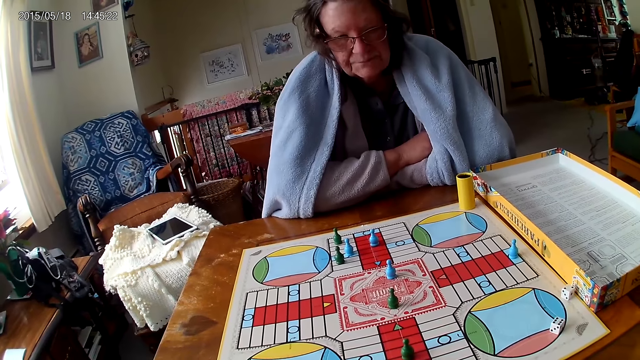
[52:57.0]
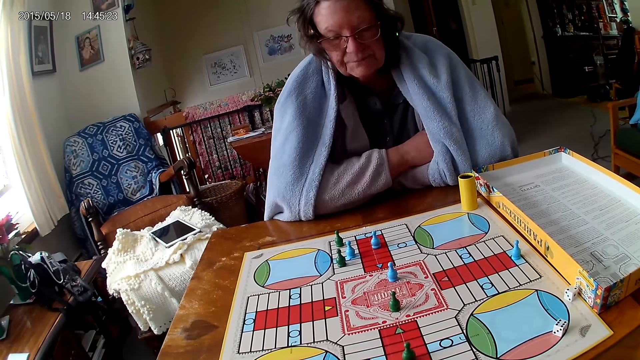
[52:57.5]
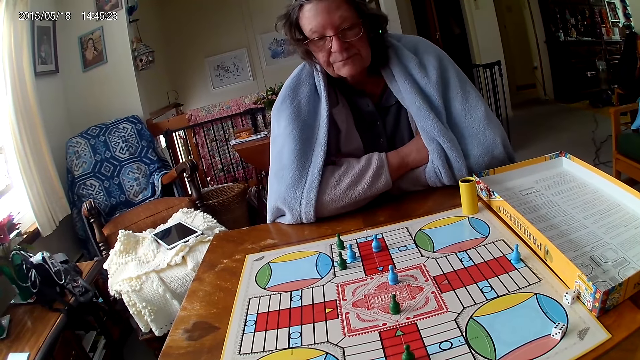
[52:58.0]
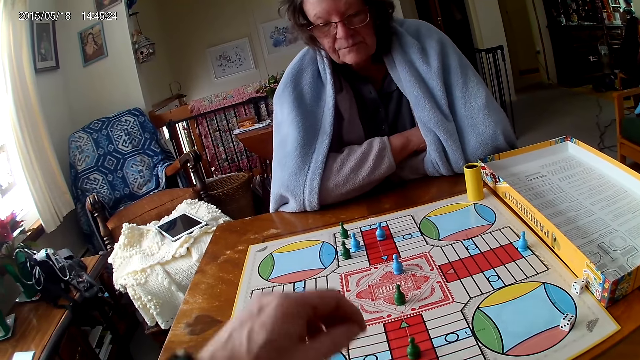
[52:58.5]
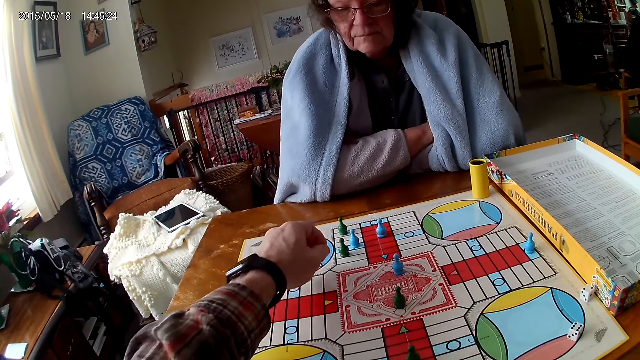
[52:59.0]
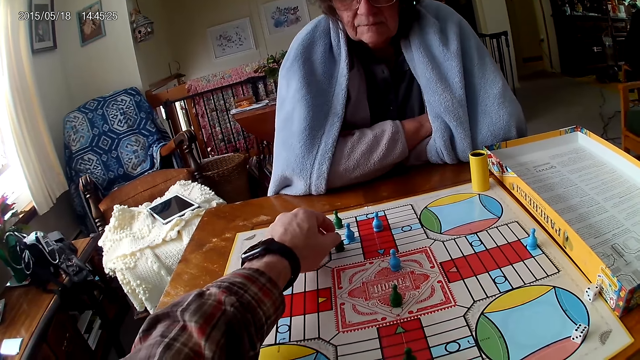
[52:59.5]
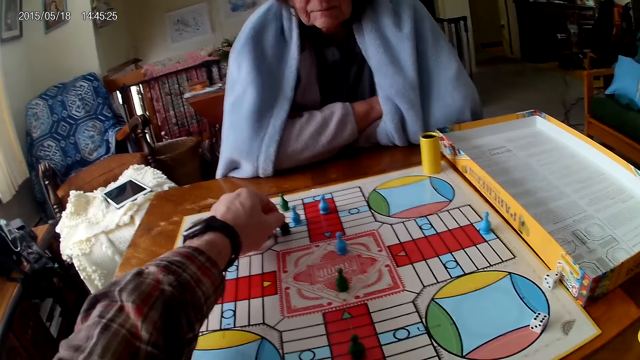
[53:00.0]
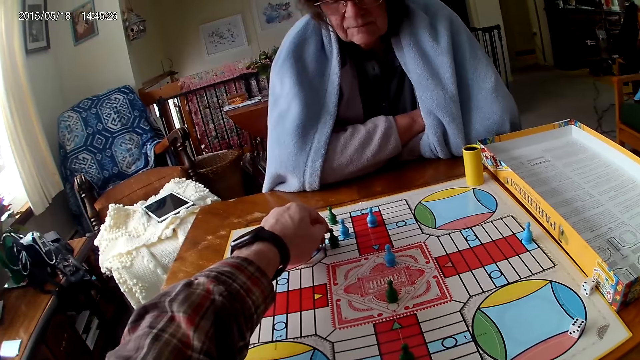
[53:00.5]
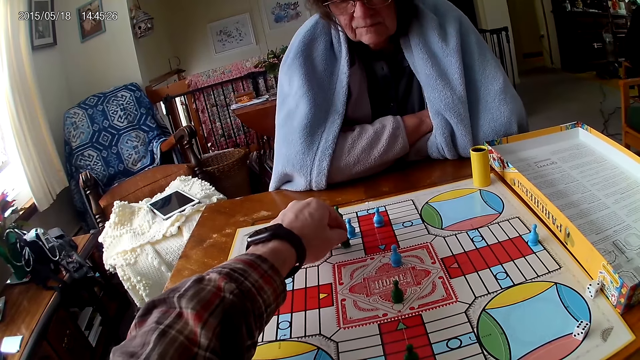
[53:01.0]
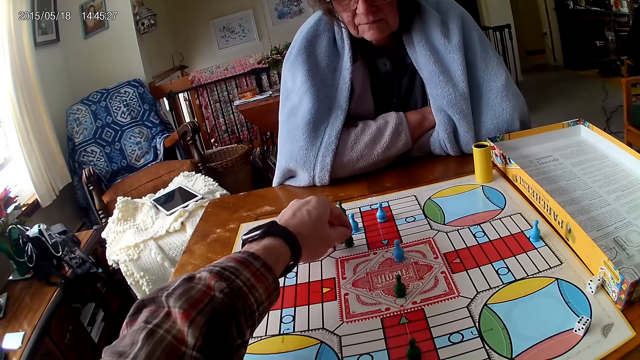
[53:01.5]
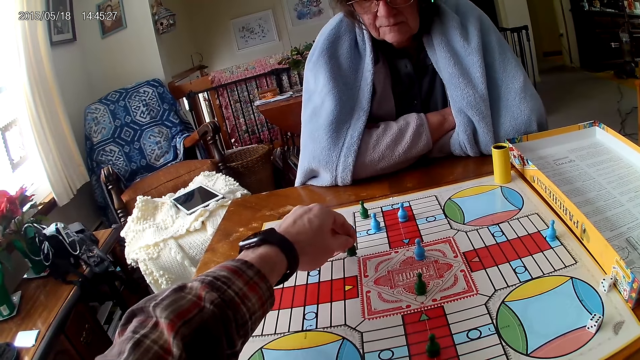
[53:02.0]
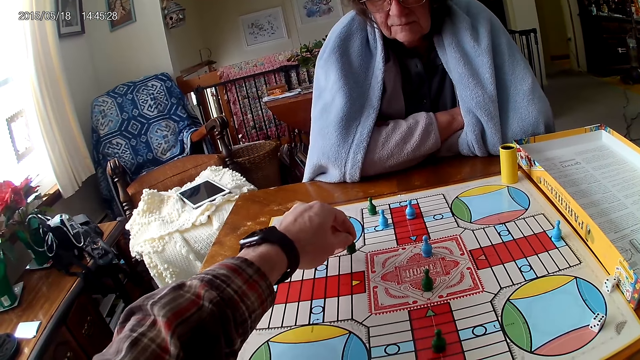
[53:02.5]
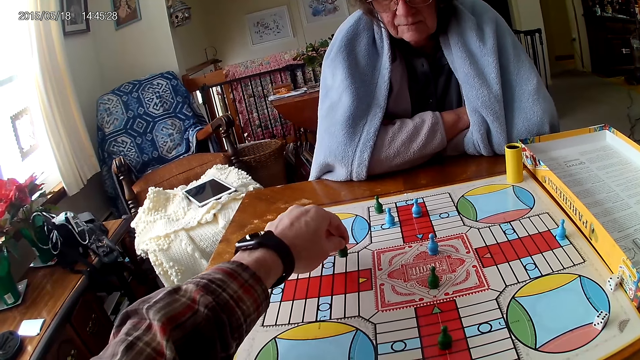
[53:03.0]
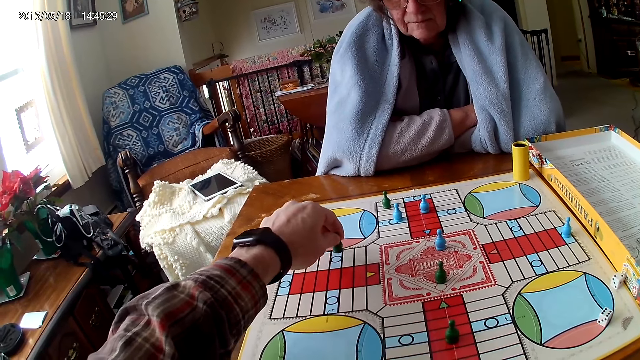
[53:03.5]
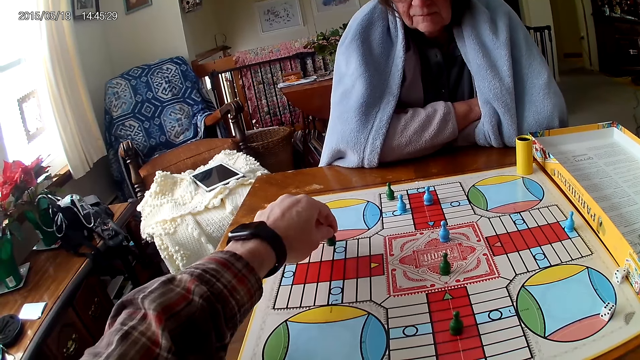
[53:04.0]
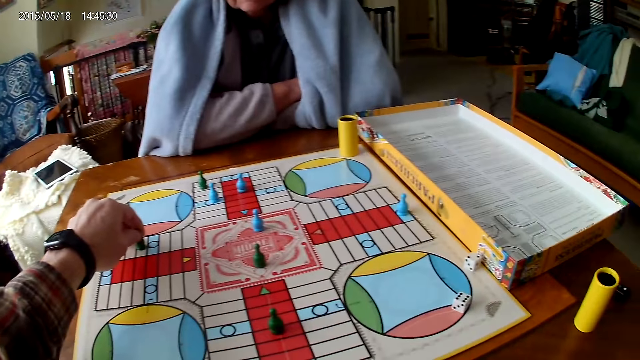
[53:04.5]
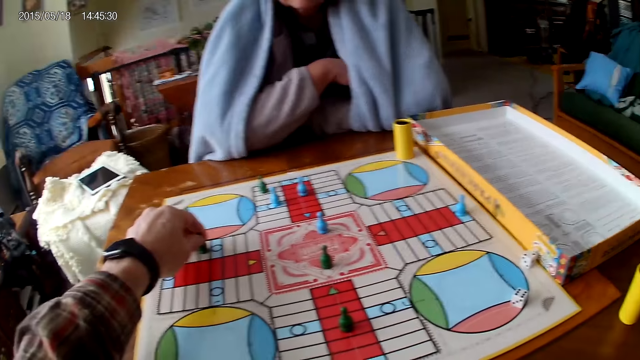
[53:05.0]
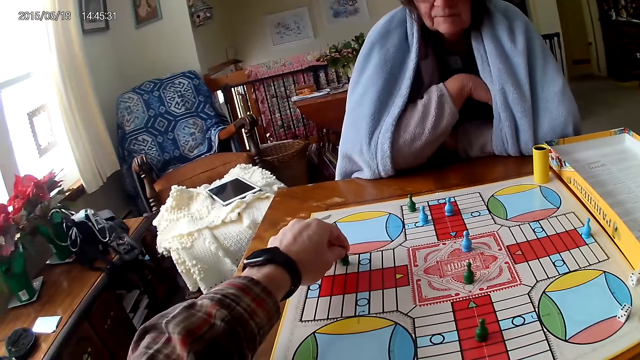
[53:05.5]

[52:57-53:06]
The camera wearer touches another ludo token on the ludo board with his left hand. He moves the ludo token on the ludo board with his left hand. He counts the tiles on the ludo board on the table with ludo tokens in his right hand.

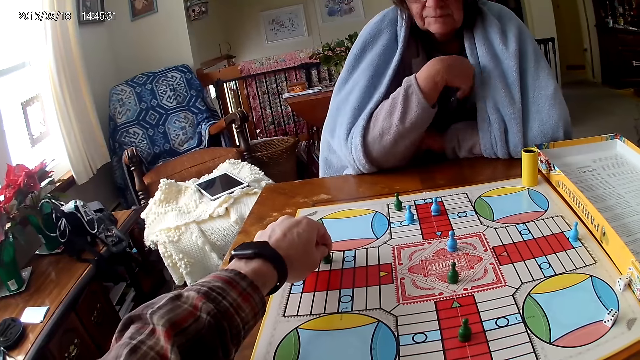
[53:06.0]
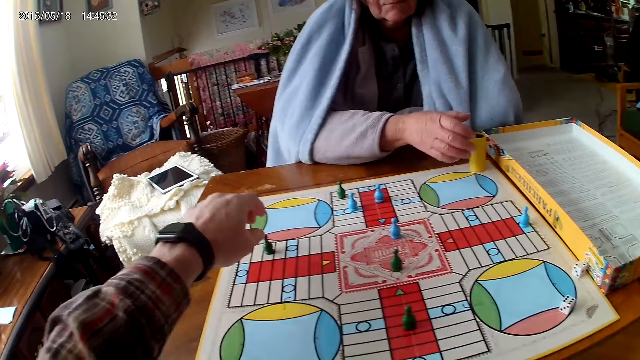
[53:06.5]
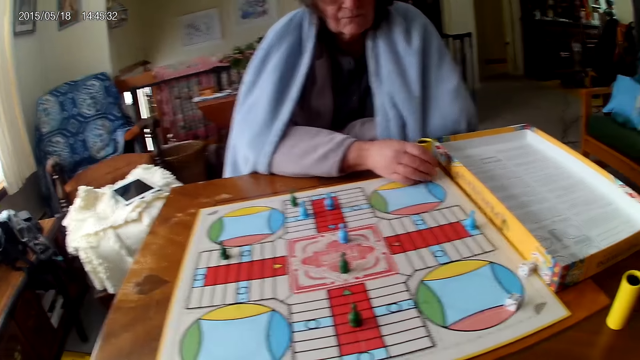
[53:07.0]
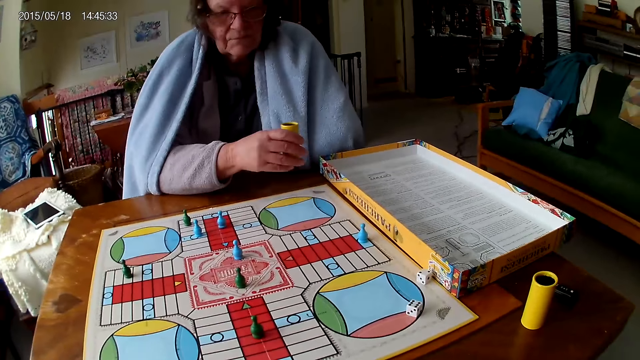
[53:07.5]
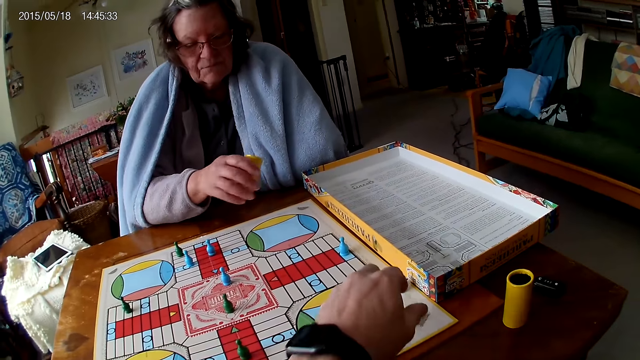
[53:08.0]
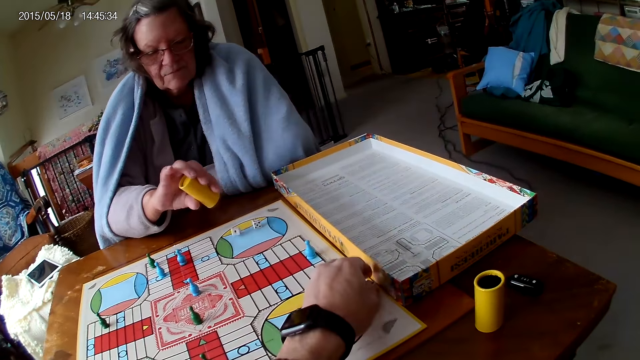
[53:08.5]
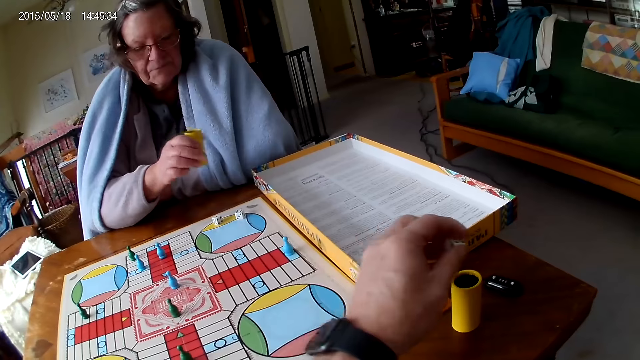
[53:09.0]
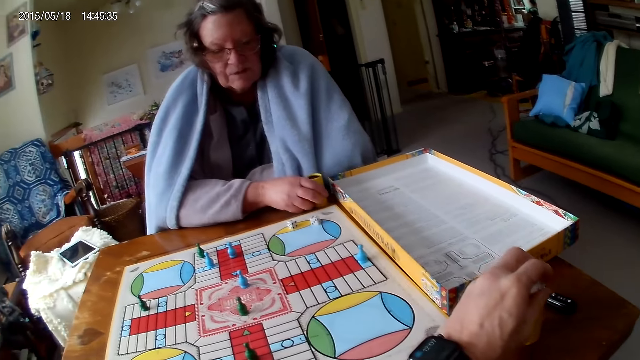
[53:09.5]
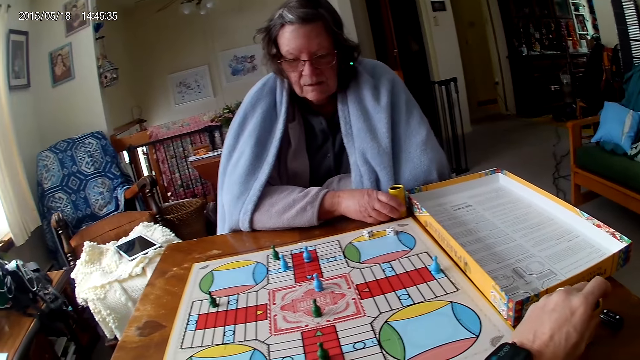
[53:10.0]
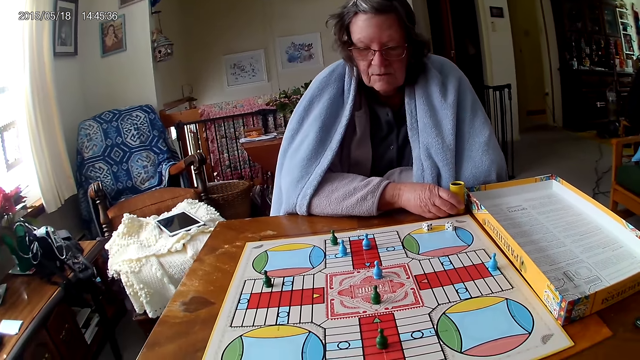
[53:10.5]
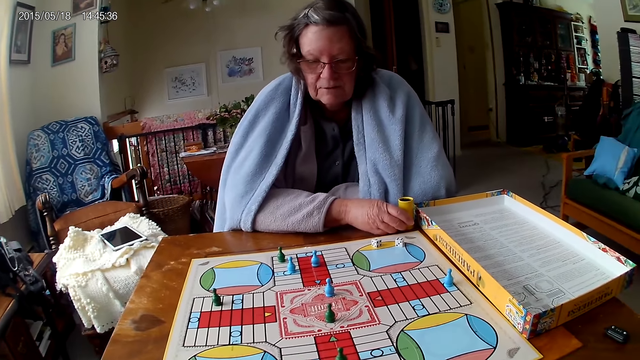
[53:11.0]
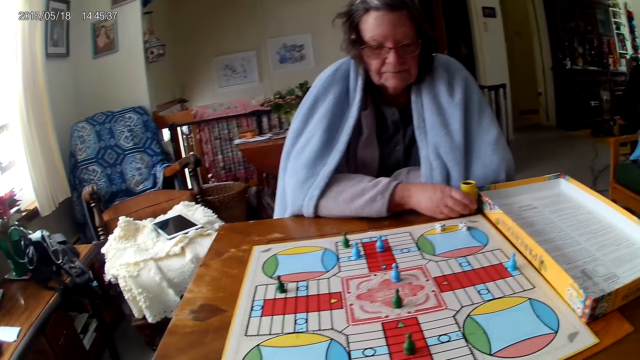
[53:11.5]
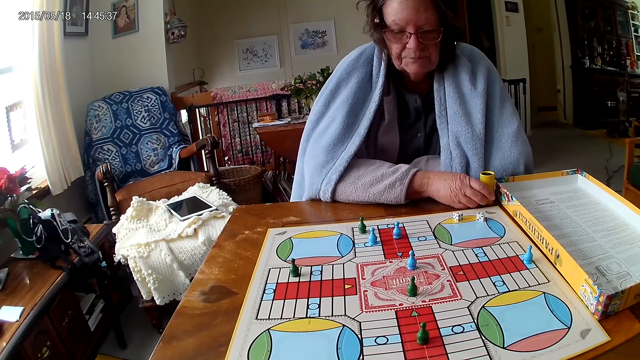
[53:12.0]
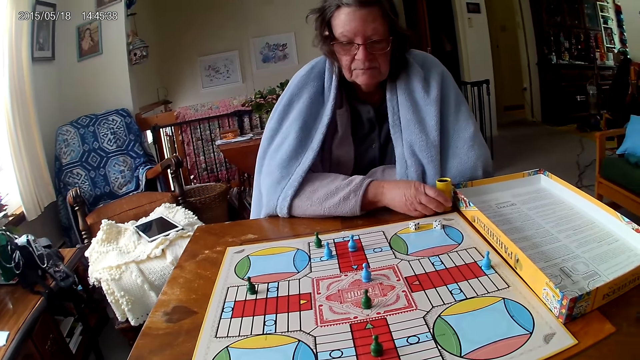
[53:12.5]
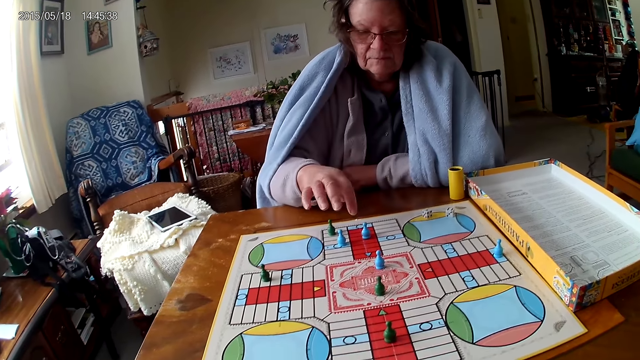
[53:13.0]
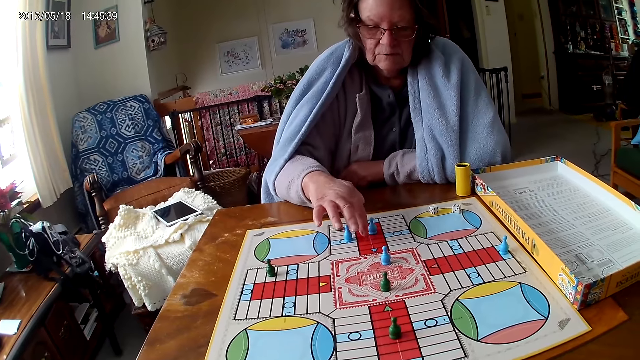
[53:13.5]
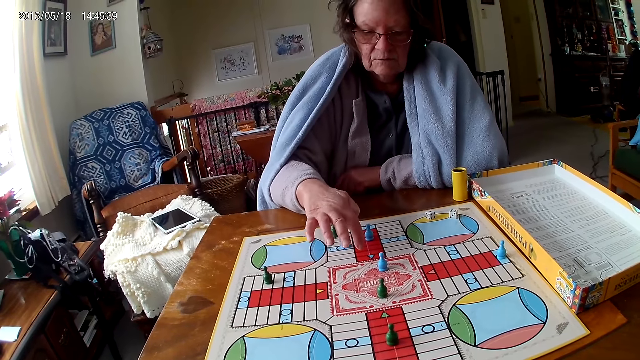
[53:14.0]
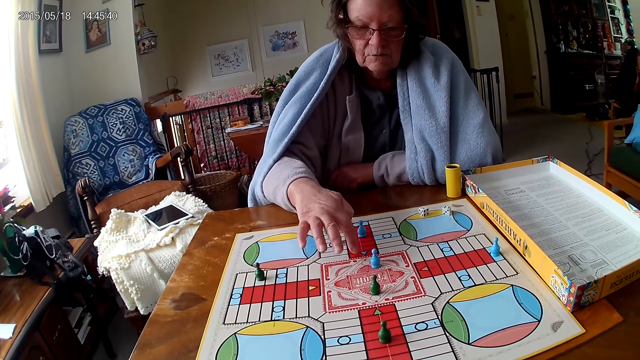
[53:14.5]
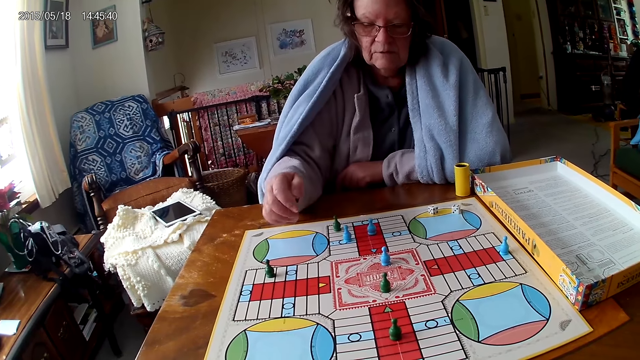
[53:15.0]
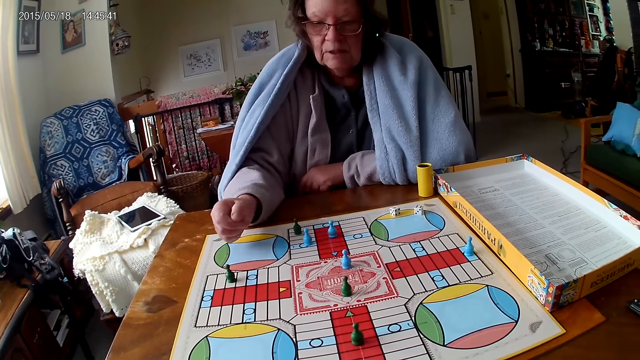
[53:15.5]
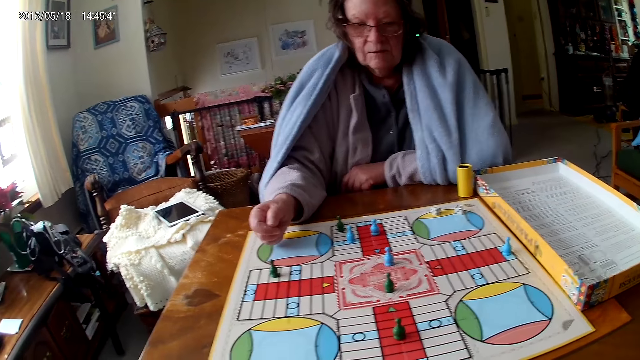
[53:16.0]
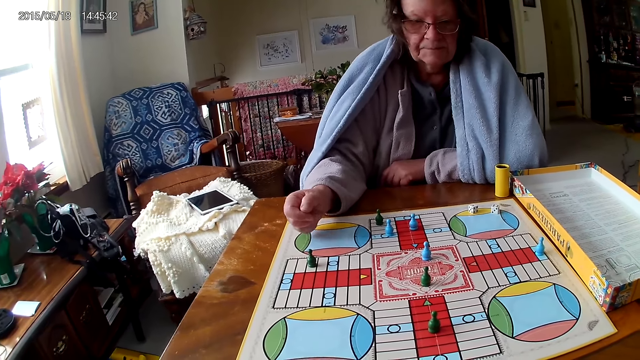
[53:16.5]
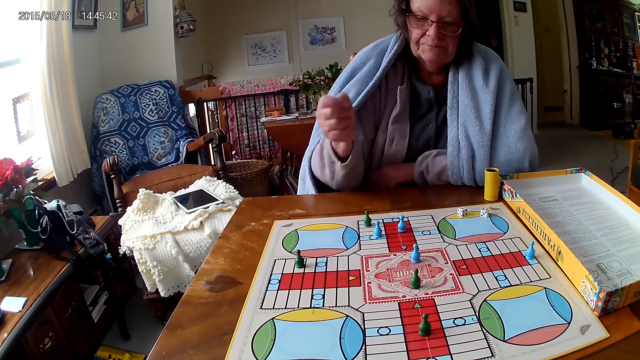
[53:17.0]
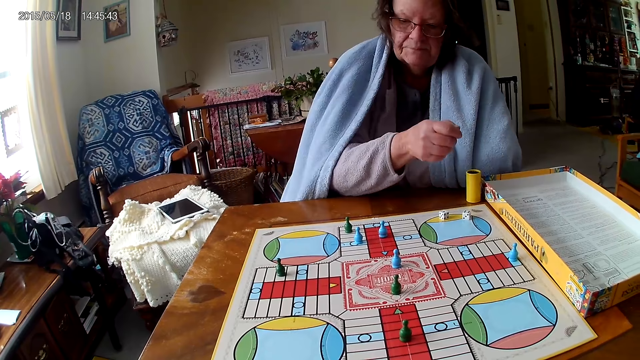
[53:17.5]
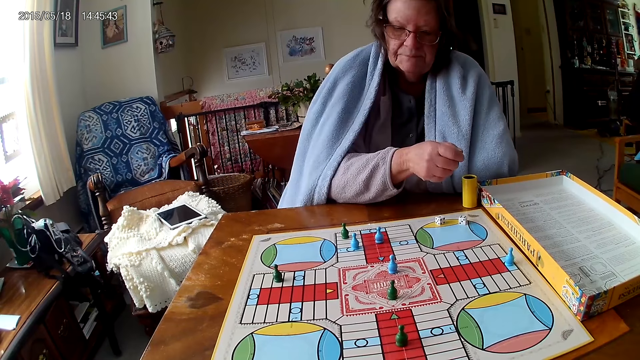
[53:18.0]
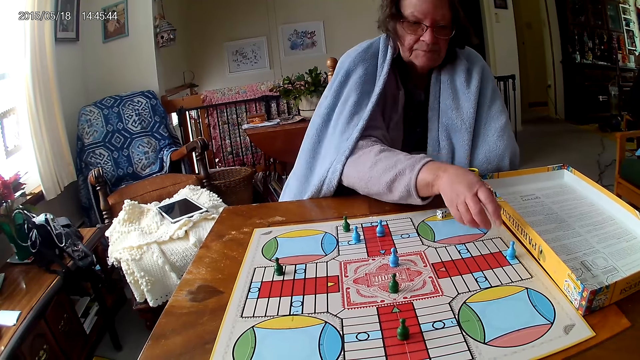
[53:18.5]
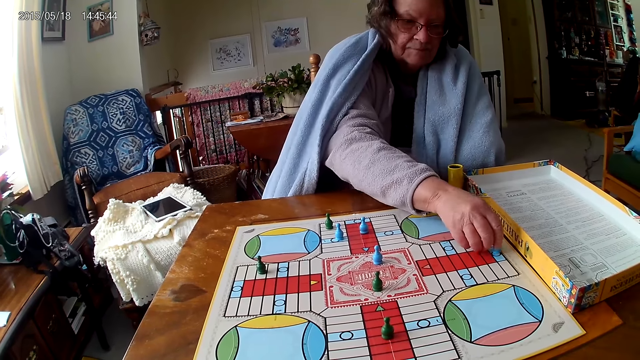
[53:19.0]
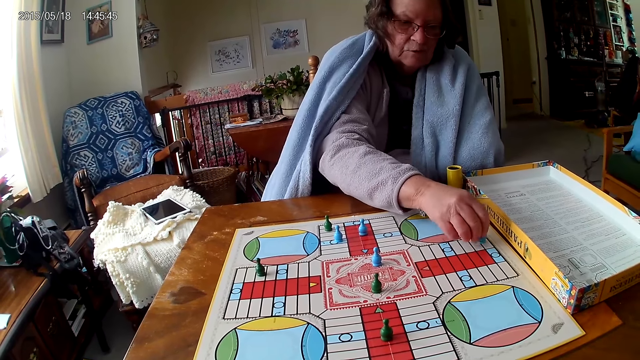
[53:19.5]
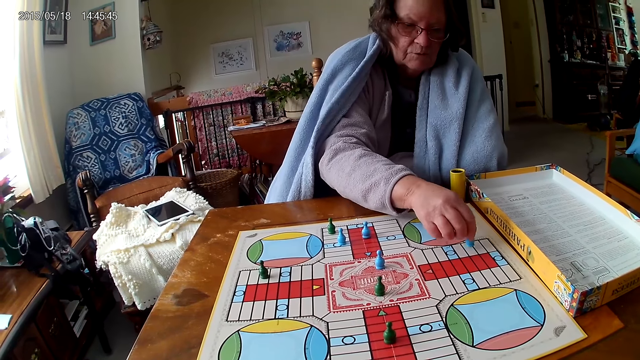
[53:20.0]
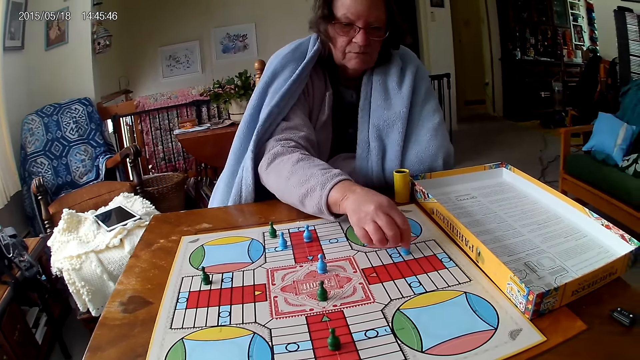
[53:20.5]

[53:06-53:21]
A woman picks the dice cup from the ludo board with her right hand. The camera wearer picks the dice cup. The woman shakes the dice cup in her right hand. She pours the dice in the dice cup on the ludo board with her right hand. The camera wearer picks the dice. The woman throws the dice. She drops the dice cup on the table with her right hand. The camera wearer puts the dice in the dice cup. The woman counts the tiles on the ludo board on the table with her right hand. She counts the tiles on the ludo board on the table with ludo tokens in her right hand. She moves the pawn.
